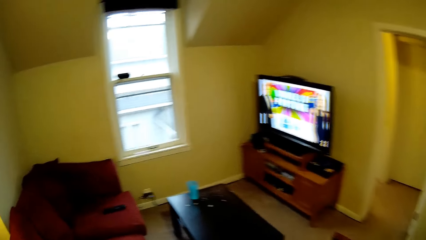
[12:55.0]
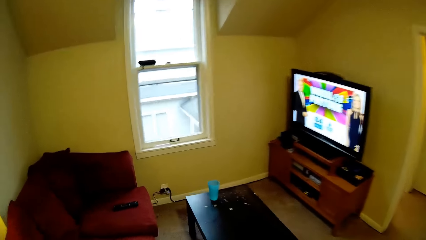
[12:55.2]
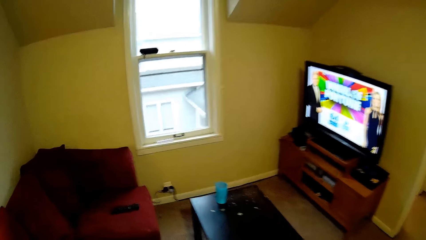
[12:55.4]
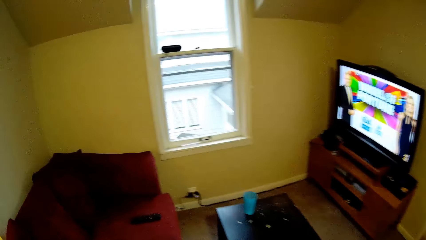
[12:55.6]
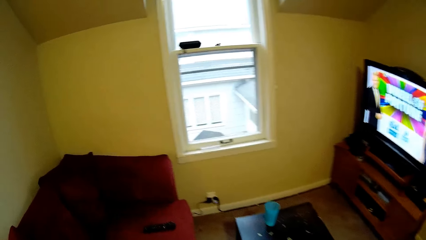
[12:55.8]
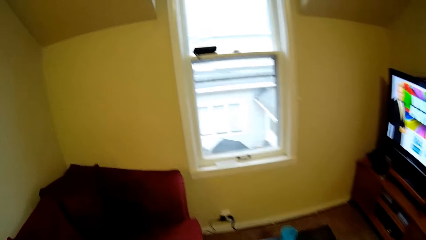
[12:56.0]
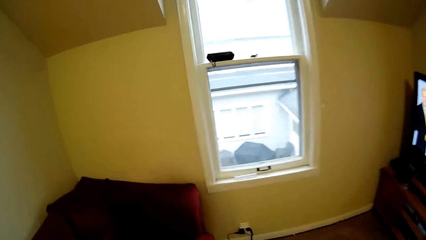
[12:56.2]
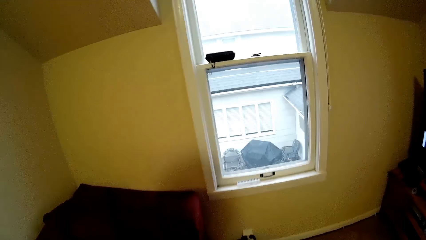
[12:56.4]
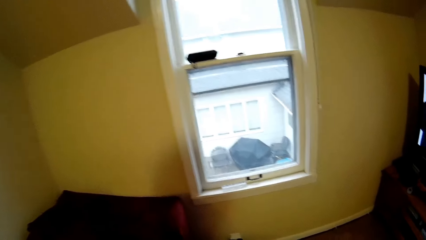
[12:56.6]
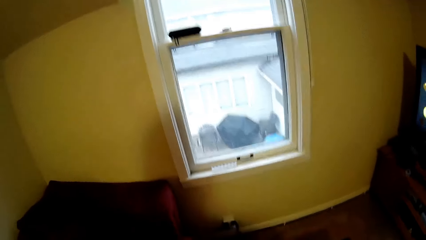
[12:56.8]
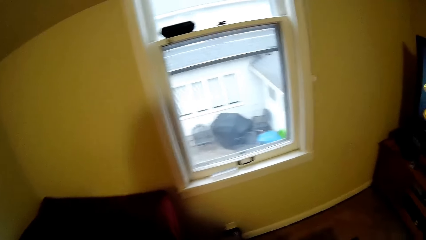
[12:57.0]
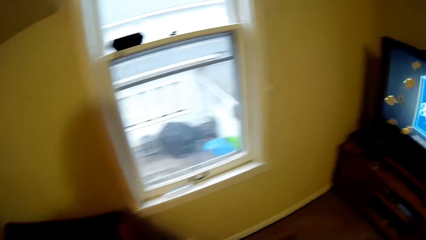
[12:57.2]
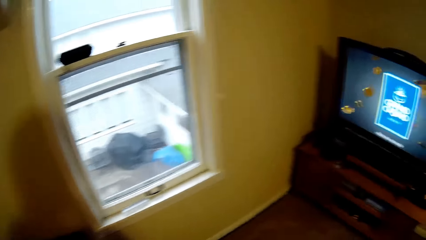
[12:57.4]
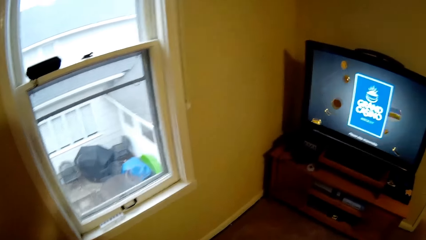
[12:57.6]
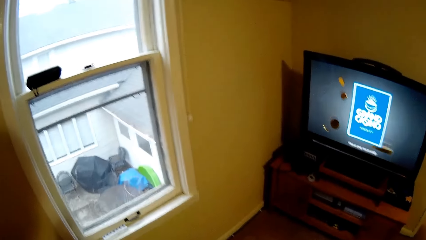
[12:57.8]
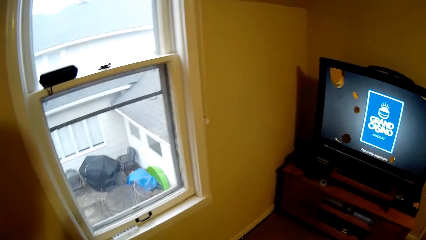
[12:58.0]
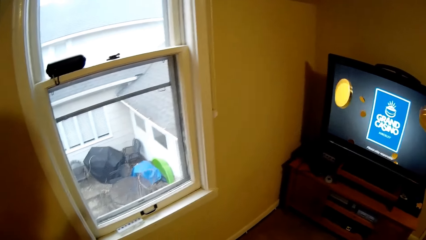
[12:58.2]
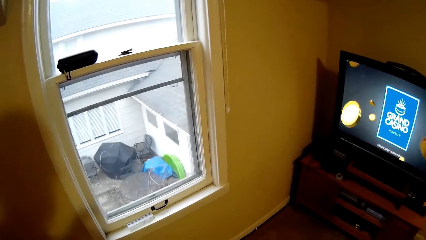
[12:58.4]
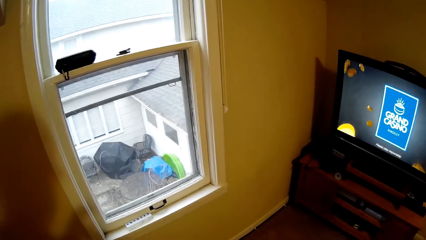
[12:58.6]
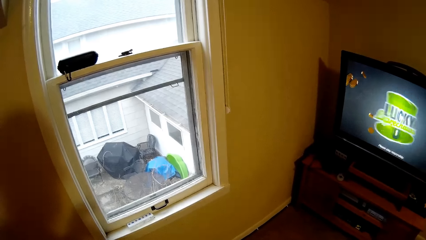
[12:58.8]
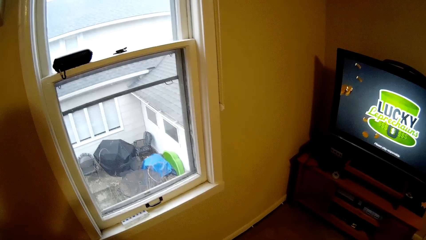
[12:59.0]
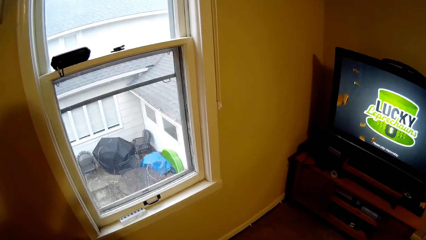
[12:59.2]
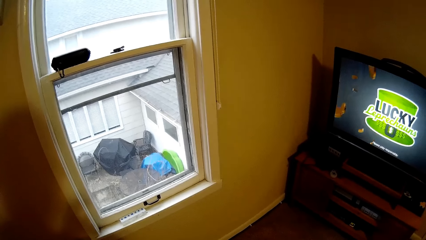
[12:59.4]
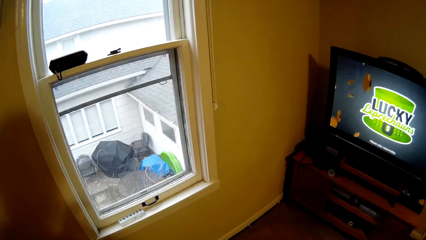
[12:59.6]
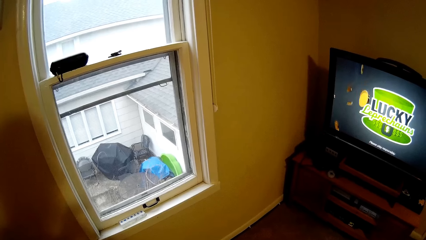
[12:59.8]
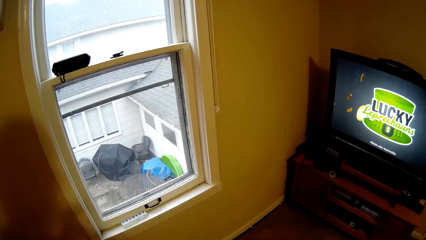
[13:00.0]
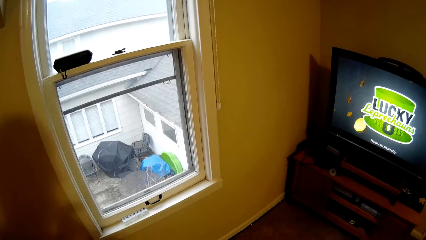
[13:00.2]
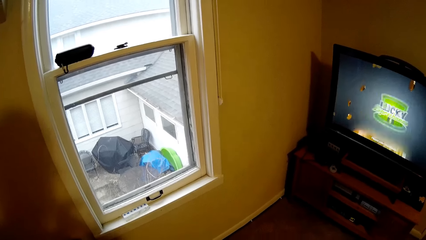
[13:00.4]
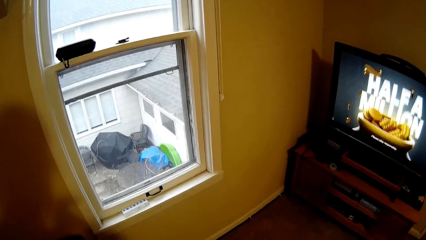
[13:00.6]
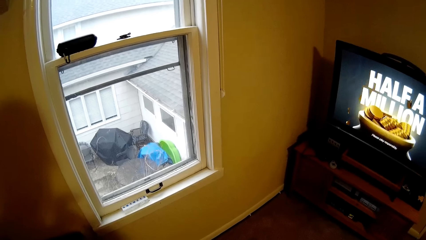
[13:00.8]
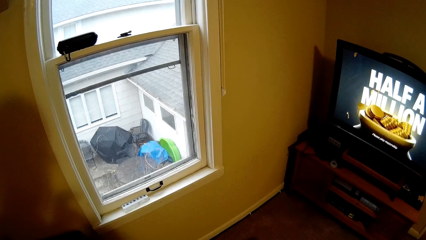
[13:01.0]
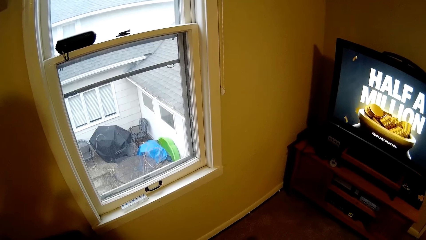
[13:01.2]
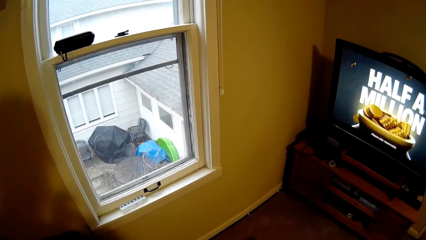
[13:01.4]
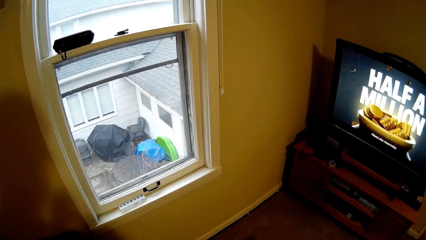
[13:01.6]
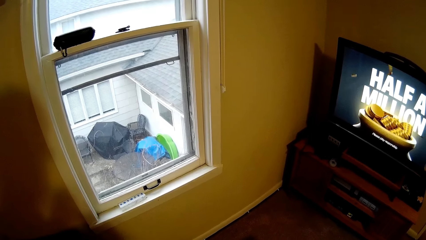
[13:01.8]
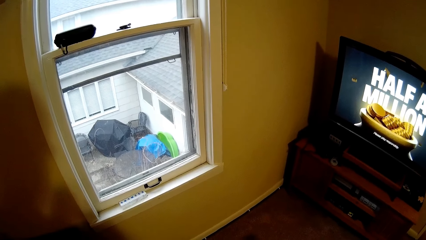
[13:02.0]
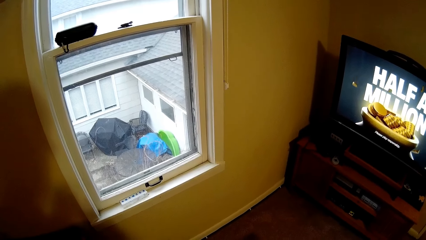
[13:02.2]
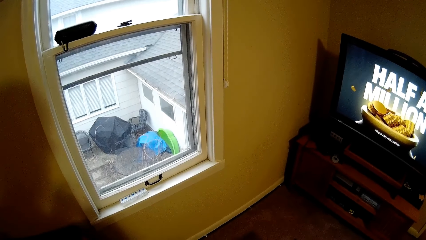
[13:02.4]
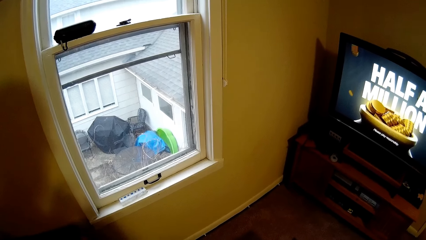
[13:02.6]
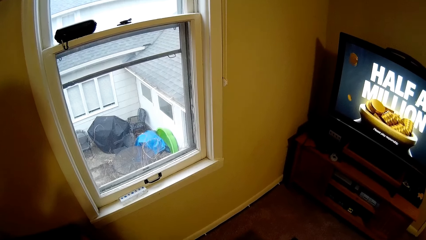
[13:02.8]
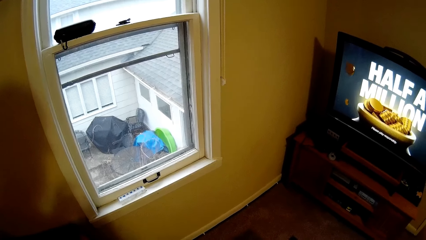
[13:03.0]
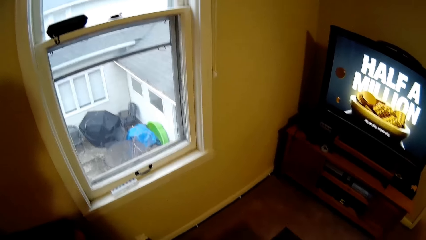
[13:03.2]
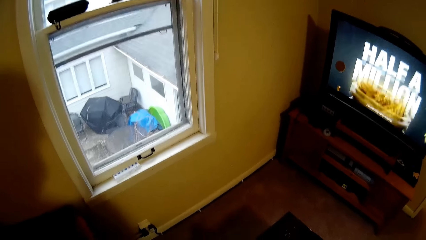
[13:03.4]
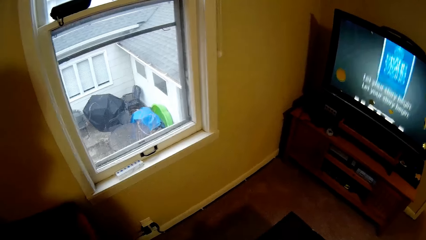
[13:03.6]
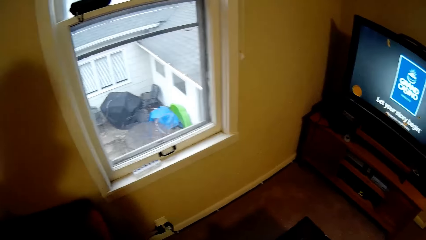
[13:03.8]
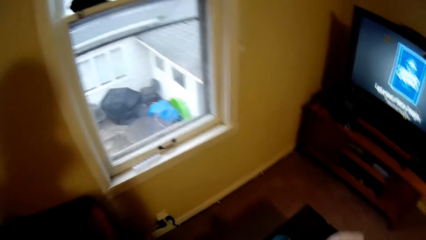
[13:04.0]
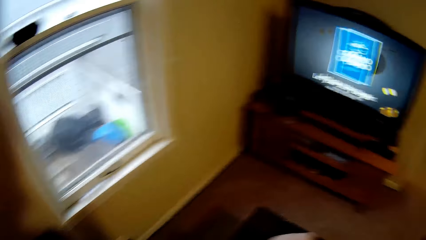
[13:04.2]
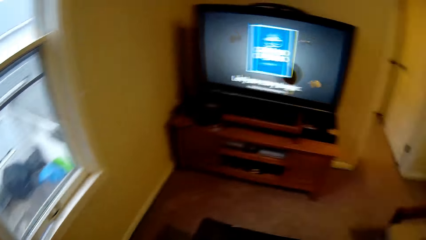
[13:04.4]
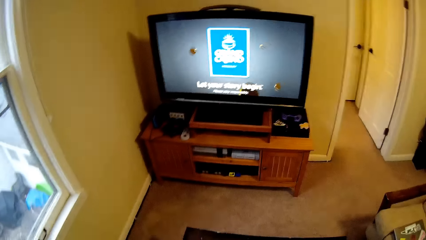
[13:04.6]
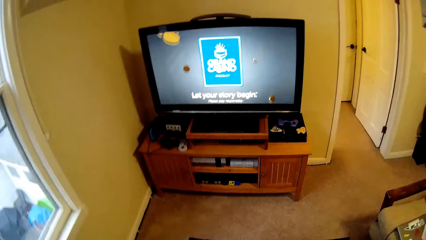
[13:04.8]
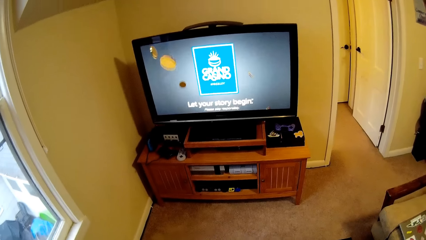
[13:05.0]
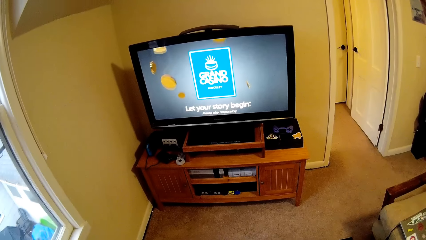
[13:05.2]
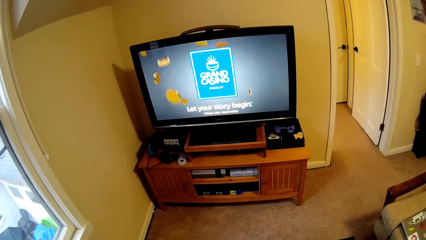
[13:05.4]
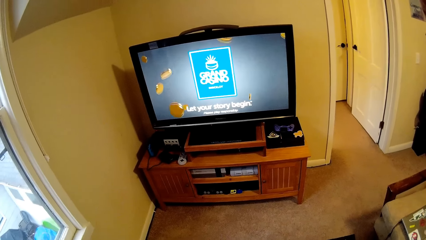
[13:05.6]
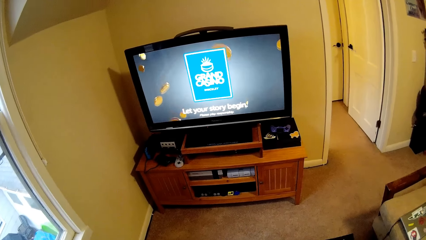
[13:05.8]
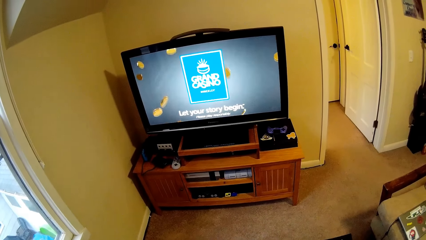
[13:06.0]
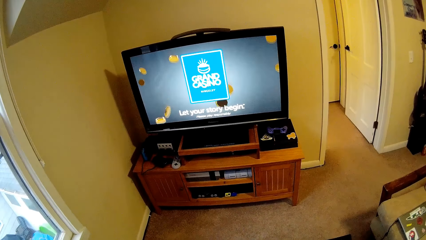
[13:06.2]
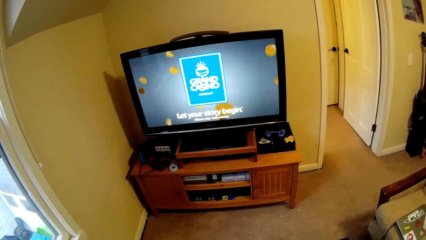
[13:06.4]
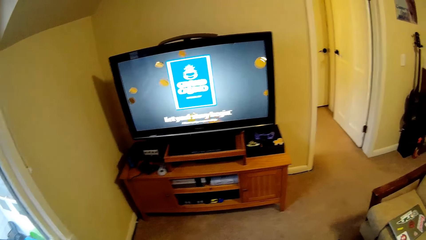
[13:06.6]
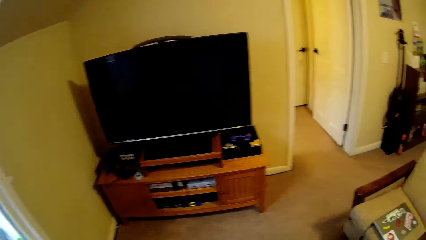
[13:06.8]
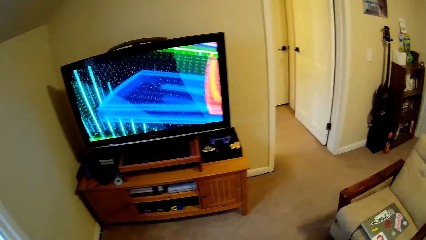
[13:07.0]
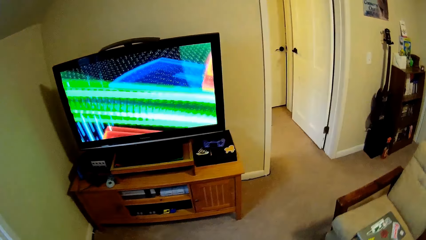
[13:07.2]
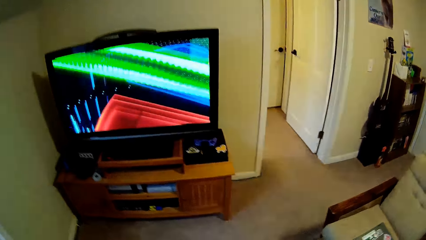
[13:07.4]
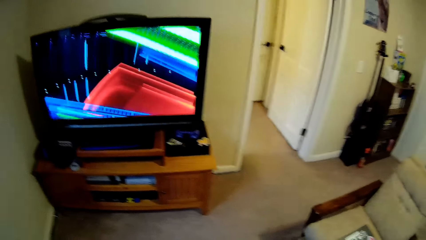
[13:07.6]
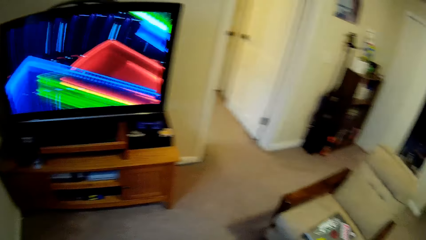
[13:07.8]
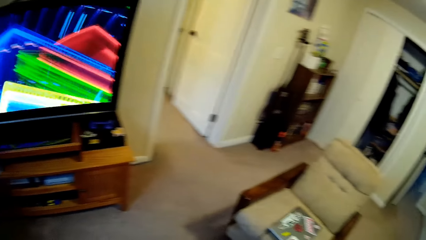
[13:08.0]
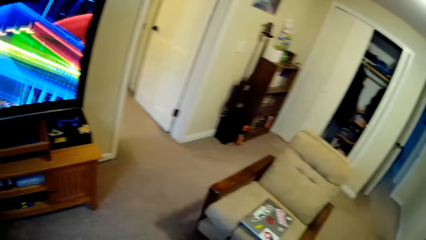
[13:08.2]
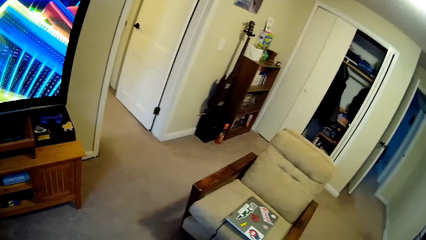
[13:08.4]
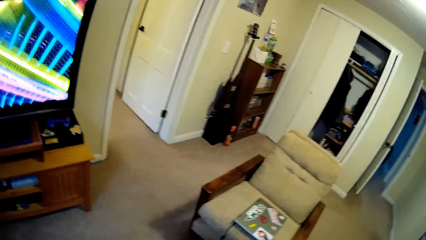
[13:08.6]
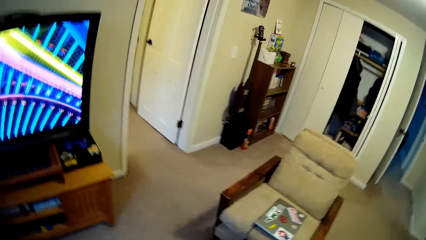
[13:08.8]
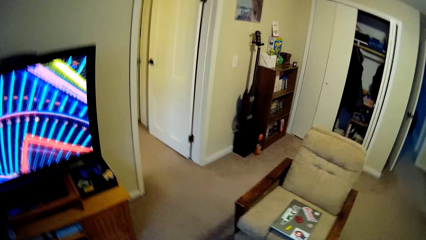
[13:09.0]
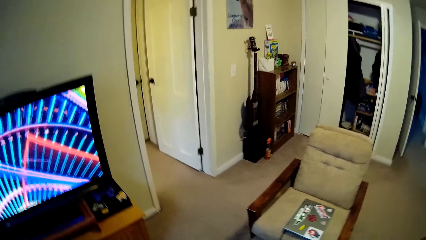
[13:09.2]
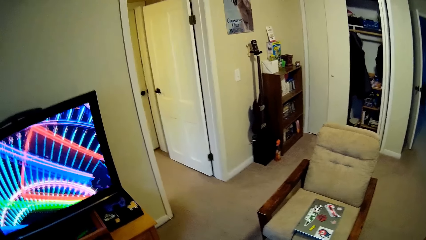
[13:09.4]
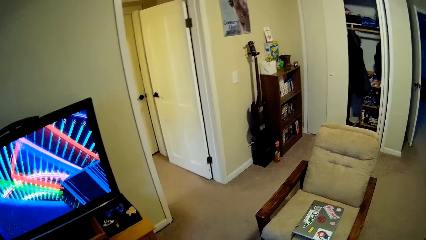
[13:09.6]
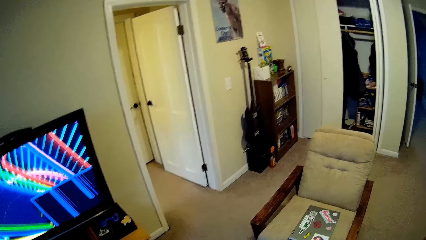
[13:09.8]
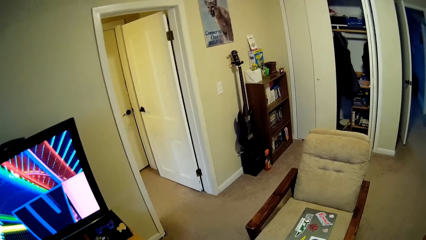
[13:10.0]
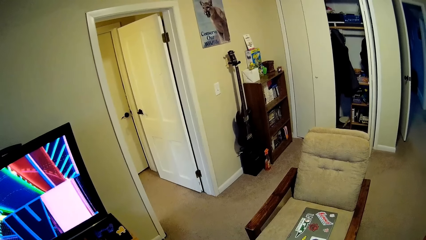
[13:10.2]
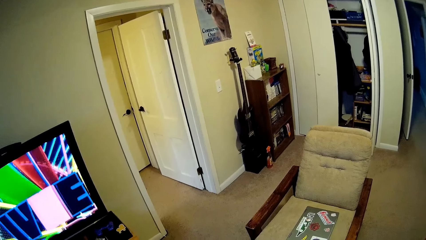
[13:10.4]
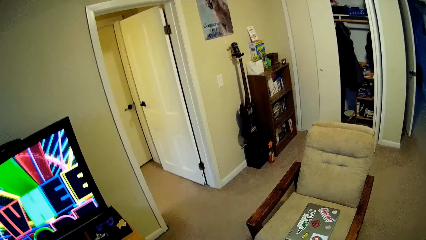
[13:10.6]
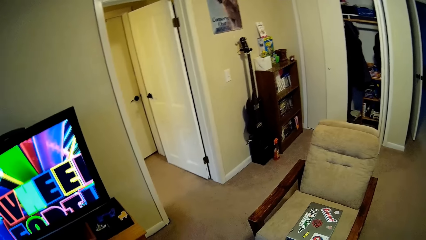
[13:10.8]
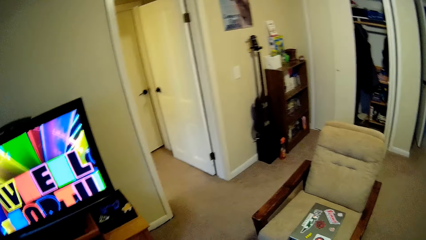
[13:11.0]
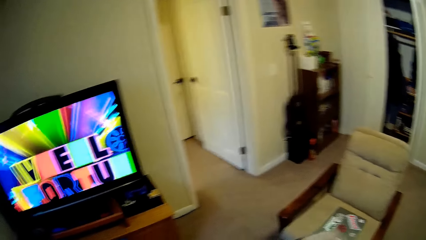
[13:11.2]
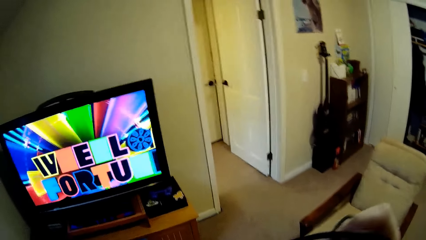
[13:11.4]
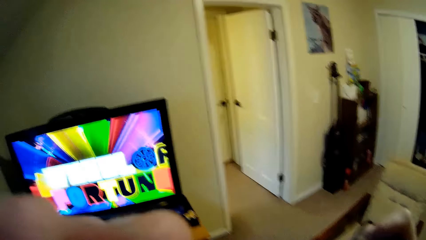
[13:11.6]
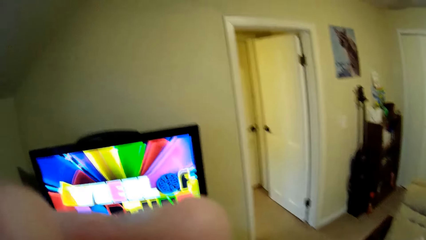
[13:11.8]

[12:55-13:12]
The camera wearer watches the television. They look around a room. They watch the television. They look around the room.
